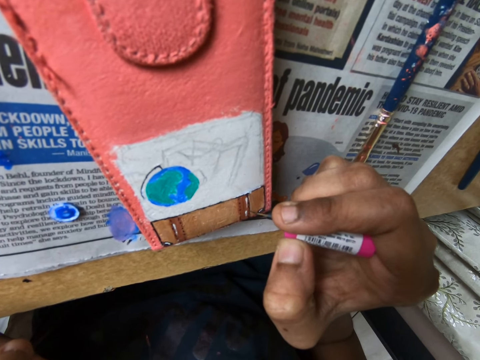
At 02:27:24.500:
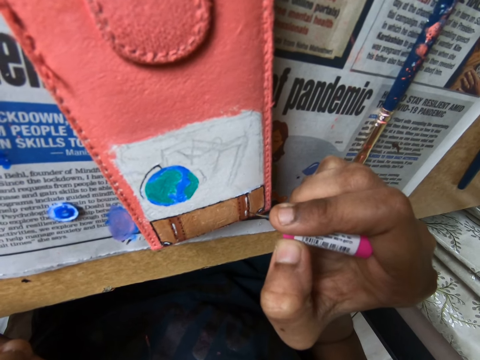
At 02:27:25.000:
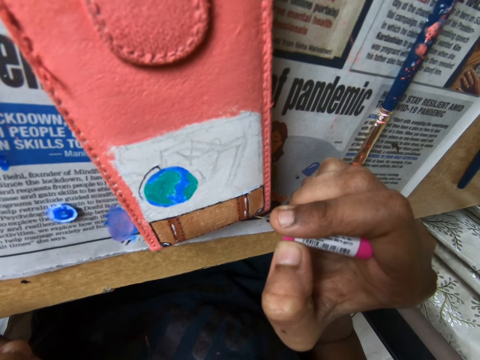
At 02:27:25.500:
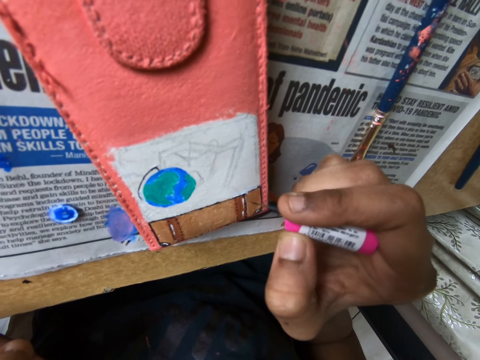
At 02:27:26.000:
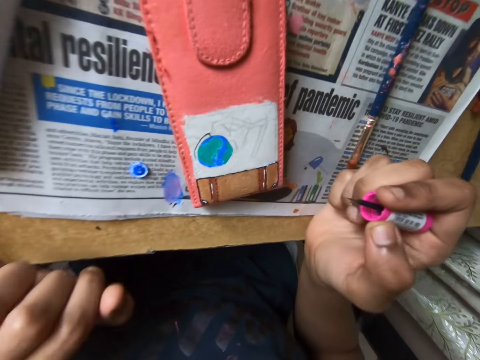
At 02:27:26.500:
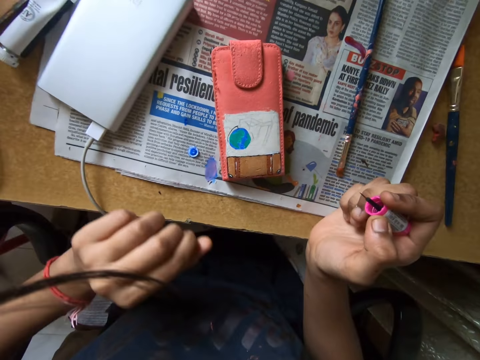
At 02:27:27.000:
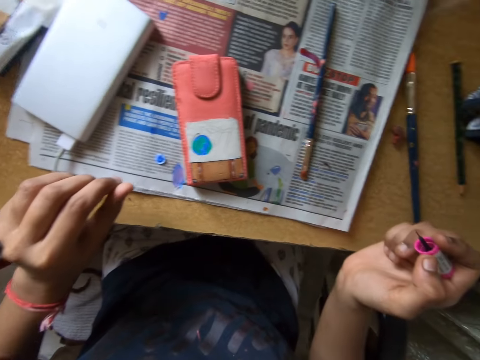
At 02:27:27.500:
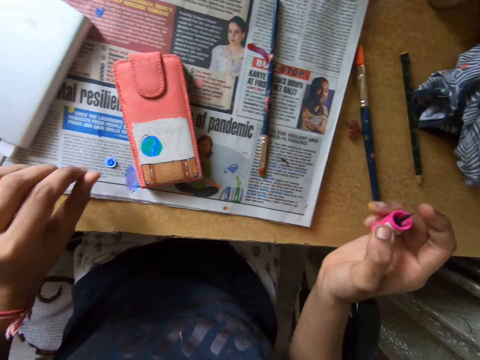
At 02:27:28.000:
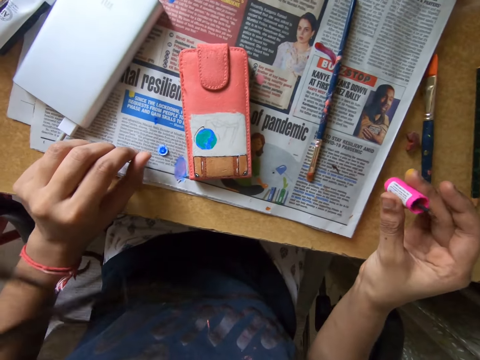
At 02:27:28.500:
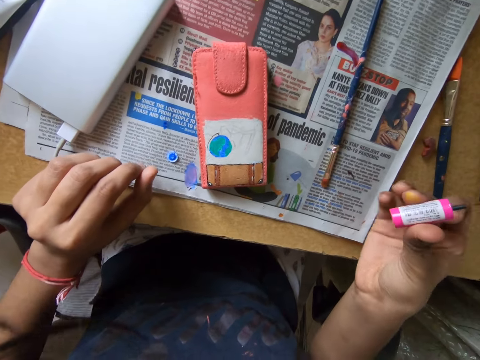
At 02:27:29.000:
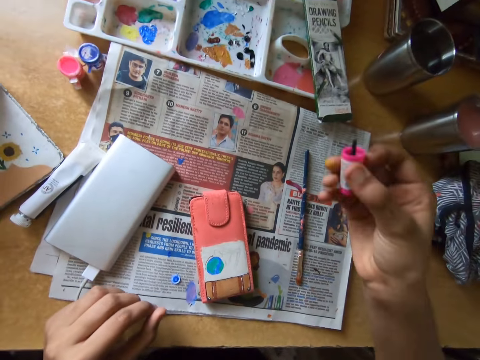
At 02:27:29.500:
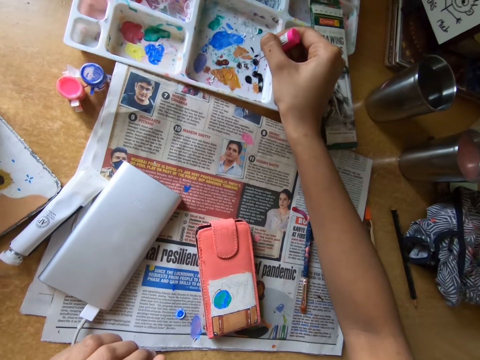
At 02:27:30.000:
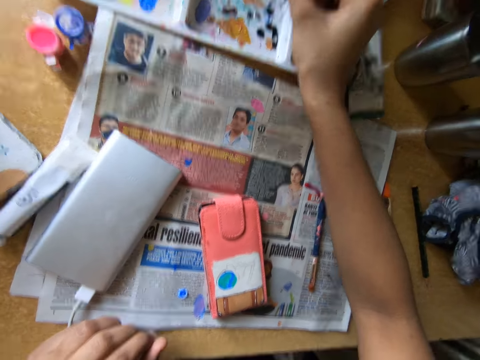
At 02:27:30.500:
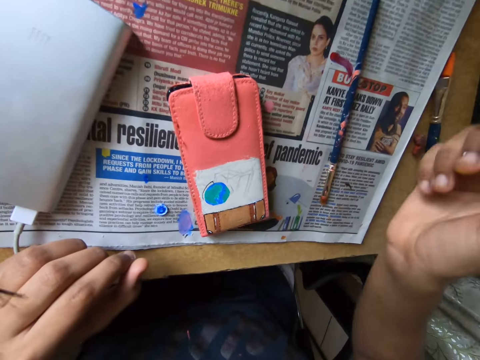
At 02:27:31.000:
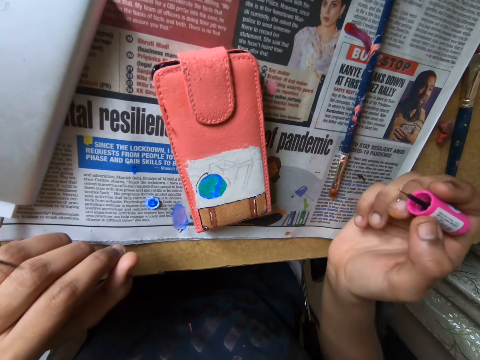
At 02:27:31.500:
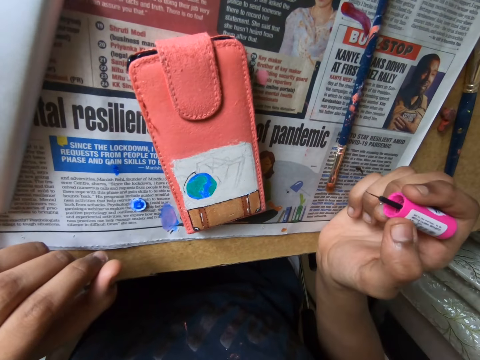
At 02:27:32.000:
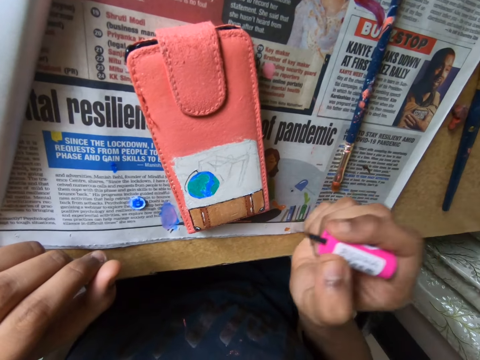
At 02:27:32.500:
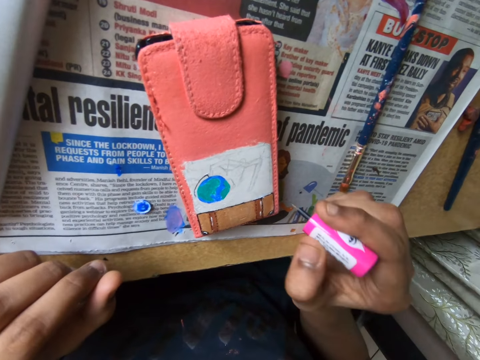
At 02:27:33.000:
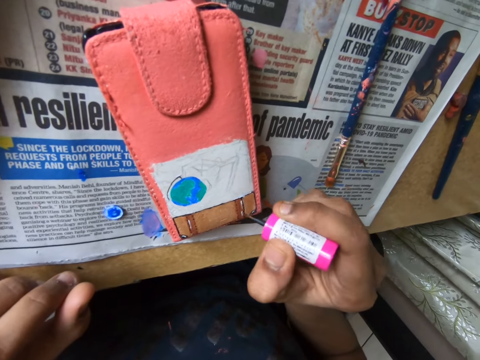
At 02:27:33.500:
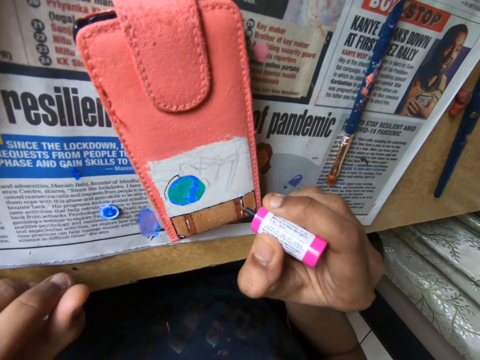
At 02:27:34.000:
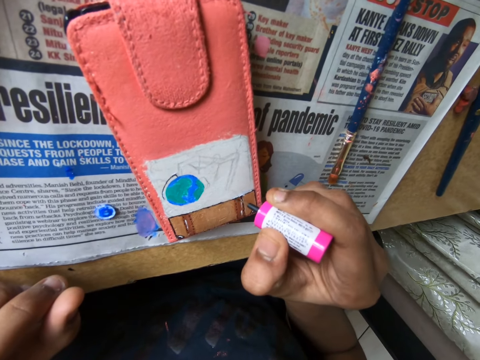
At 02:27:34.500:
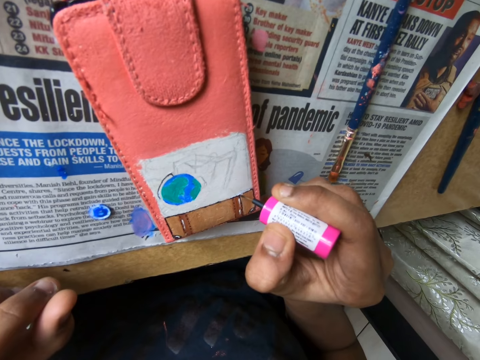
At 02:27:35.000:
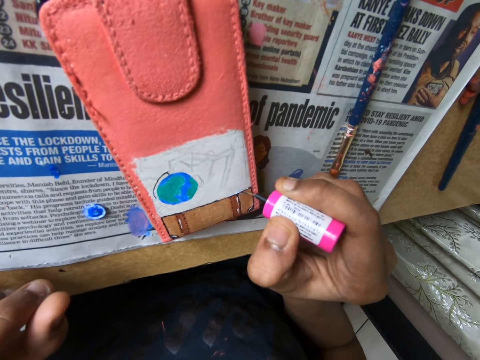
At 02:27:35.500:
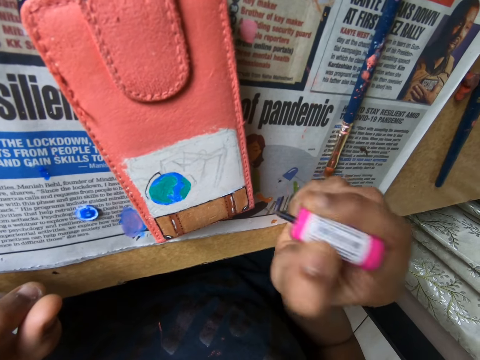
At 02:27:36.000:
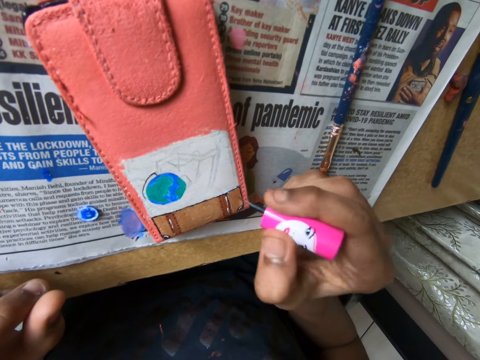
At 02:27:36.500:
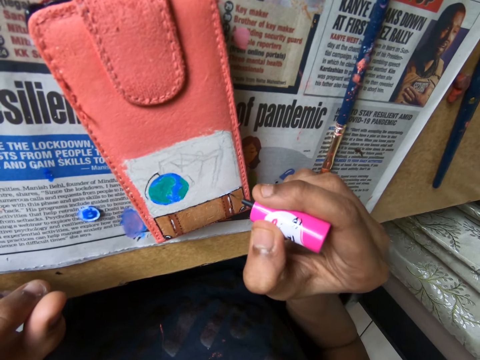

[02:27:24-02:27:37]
The camera wearer looks around a table. He takes paint from the paint palette with the brush in his right hand. He looks around the table. He paints the pouch on the table with the brush in his right hand.

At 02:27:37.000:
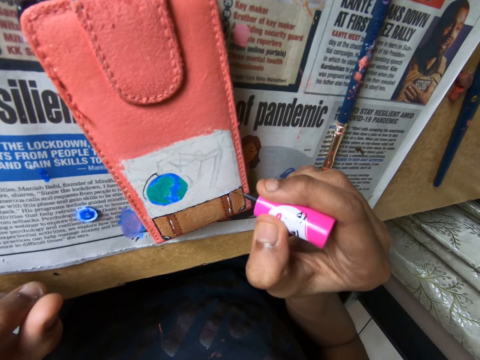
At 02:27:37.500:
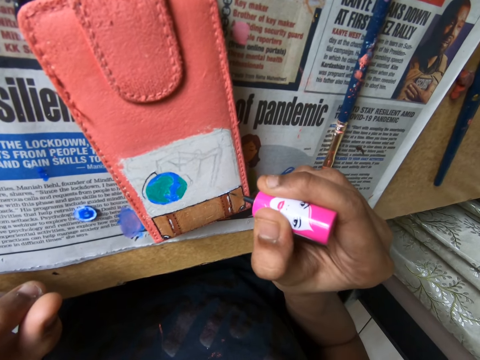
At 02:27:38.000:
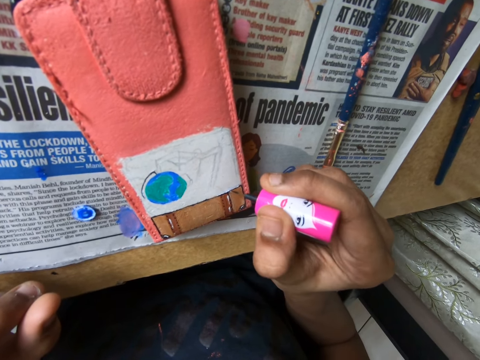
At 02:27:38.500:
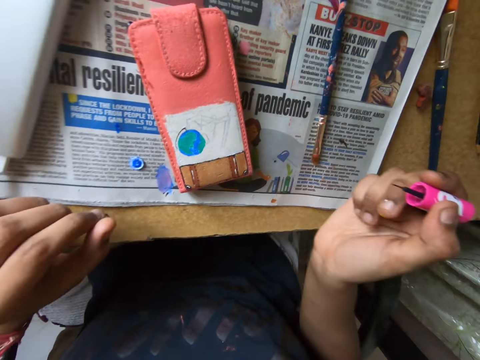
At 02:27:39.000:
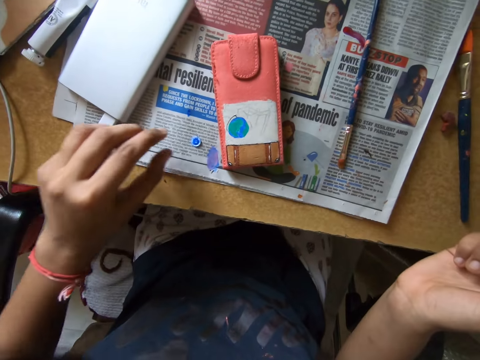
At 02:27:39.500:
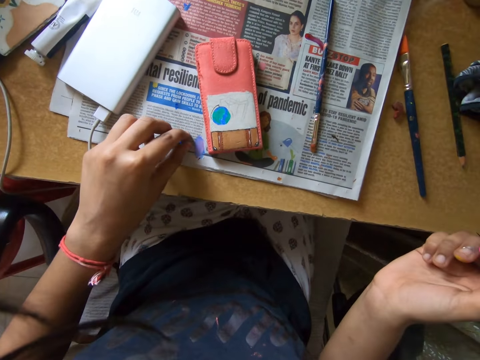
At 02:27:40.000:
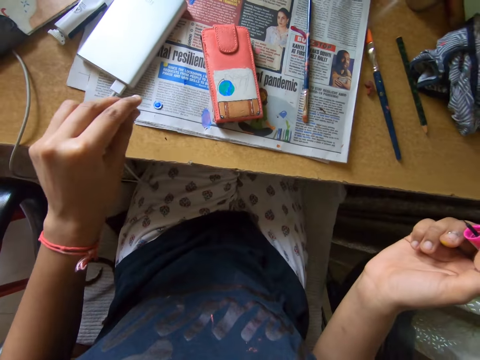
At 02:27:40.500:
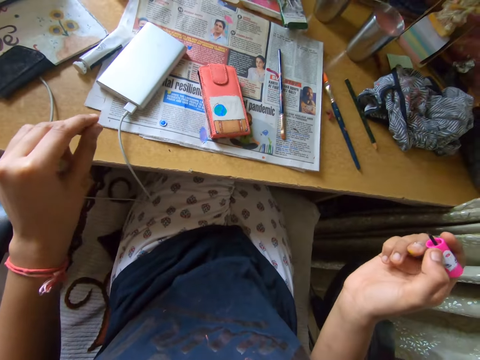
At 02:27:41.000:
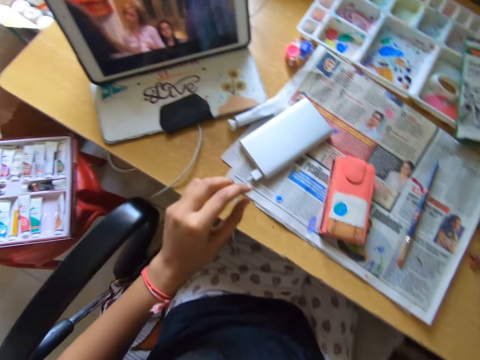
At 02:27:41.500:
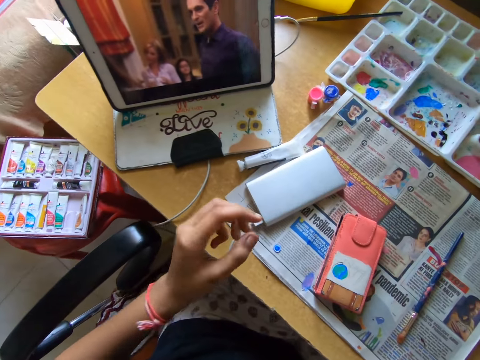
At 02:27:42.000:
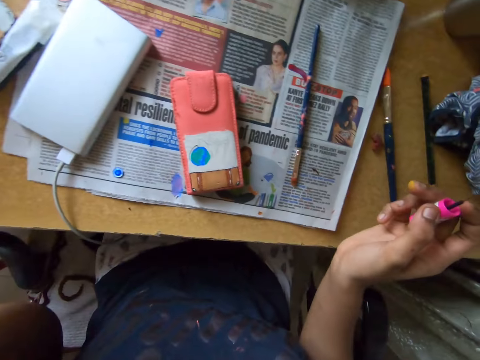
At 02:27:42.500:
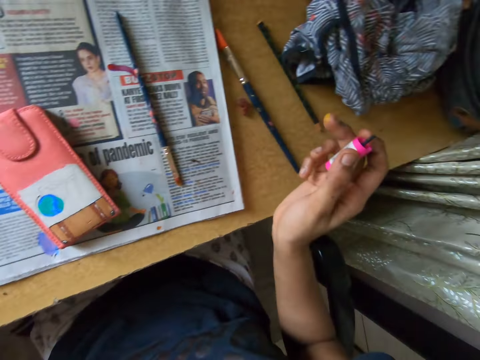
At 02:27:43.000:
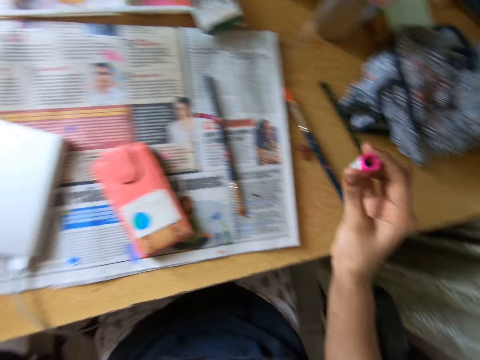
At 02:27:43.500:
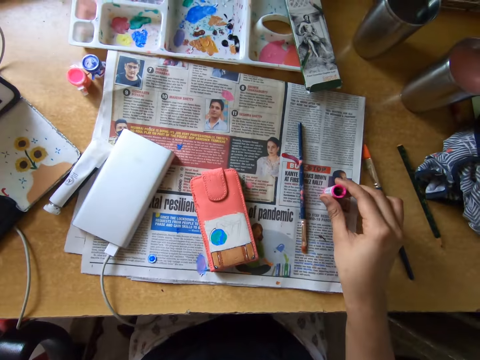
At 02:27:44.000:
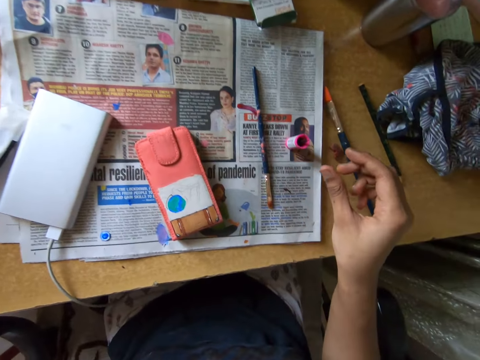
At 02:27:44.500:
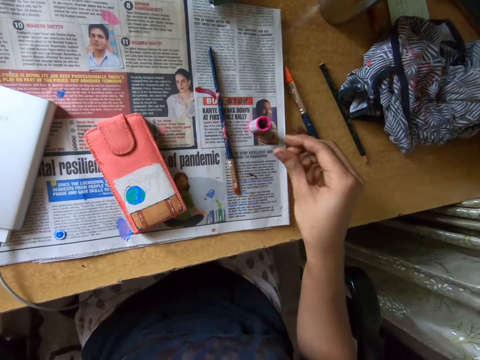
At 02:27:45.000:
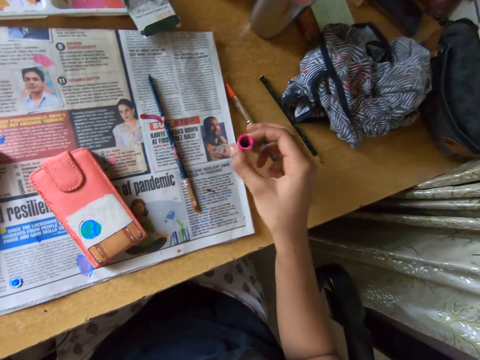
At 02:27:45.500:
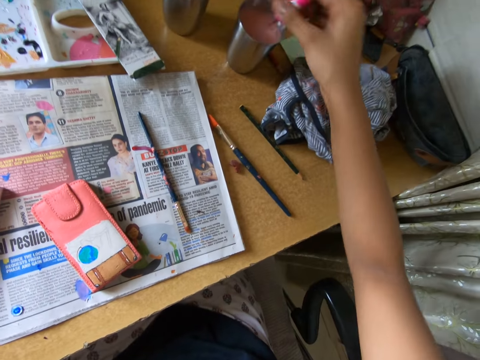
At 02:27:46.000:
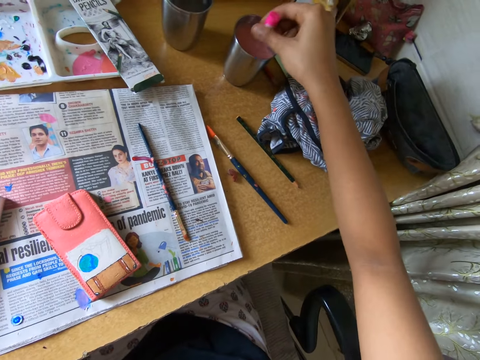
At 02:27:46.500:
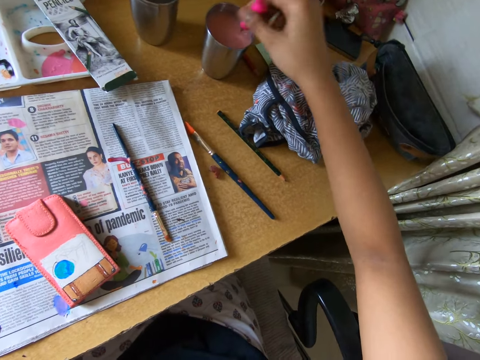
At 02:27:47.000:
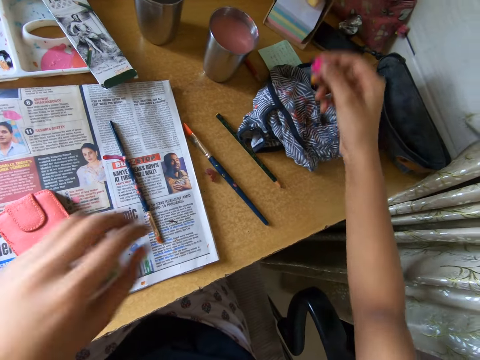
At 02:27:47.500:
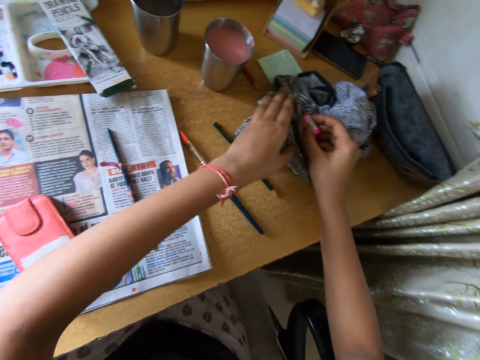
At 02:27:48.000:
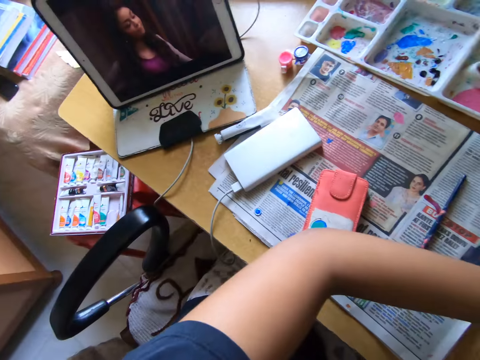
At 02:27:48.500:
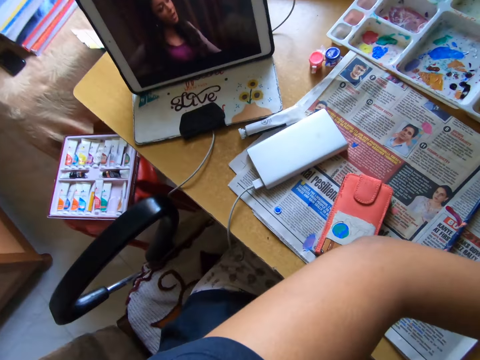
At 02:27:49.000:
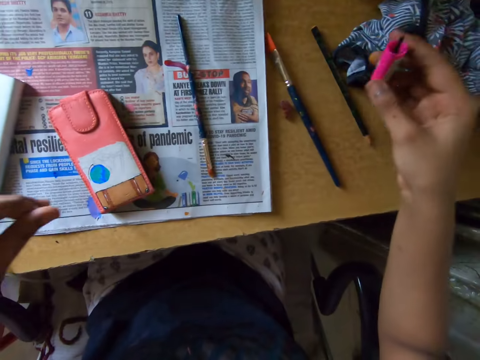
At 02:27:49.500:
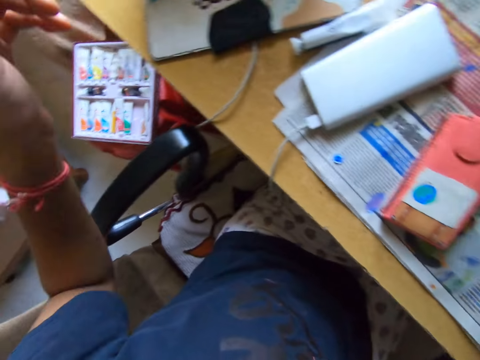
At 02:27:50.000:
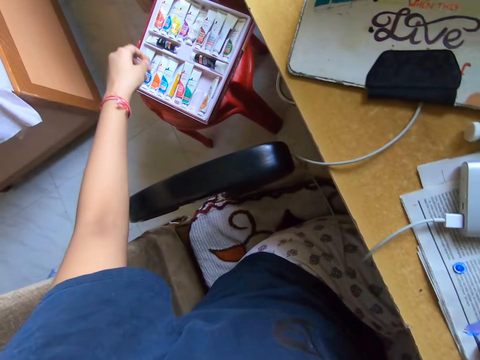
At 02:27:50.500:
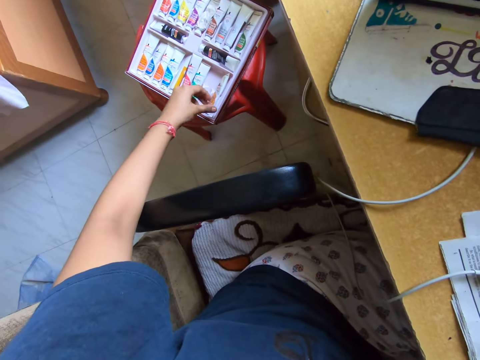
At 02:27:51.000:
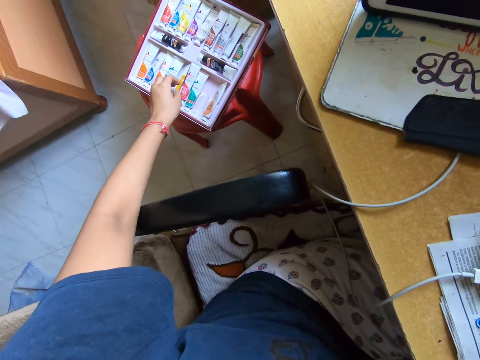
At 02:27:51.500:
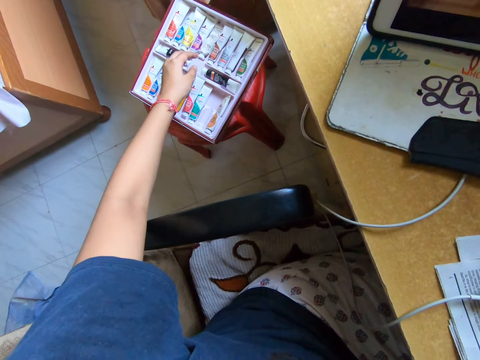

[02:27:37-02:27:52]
The camera wearer moves a paper or lid holder on the table with his left hand. He looks around the table. He lifts up his hand. He drops the brush on the table with his right hand. He picks up the brush from the table with his right hand. He puts the brush in the cup on the table with his right hand. He rinses the brush in the cup. He cleans the brush in the cloth with both hands. He looks around a room. He picks up a paint bottle from a box.
